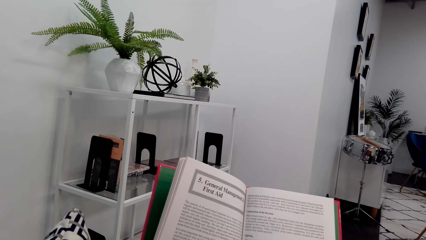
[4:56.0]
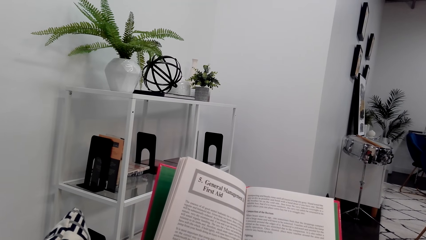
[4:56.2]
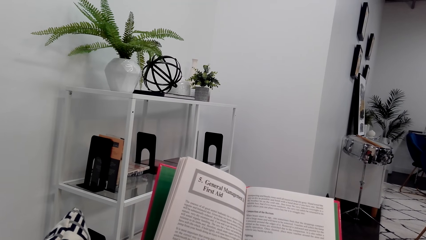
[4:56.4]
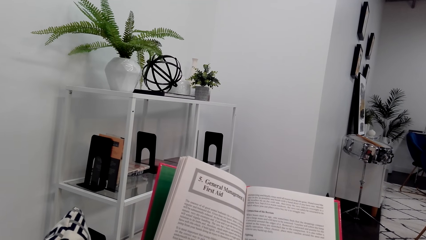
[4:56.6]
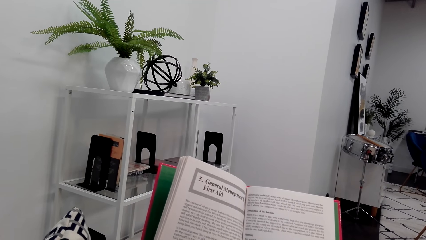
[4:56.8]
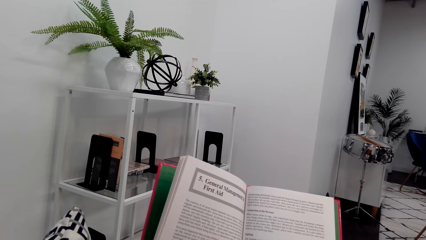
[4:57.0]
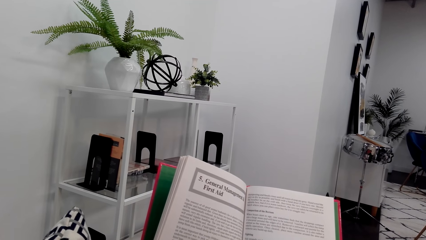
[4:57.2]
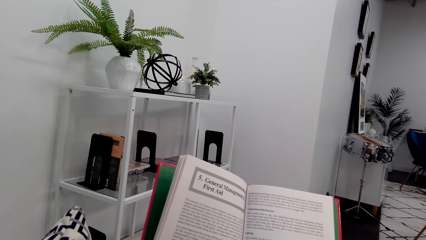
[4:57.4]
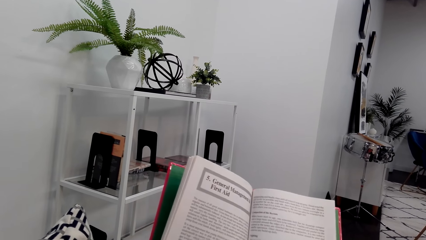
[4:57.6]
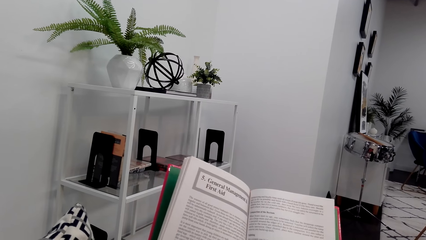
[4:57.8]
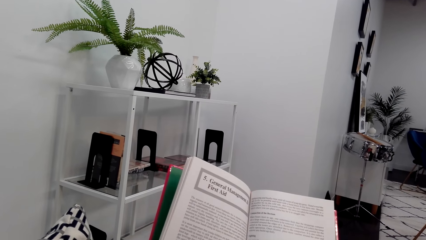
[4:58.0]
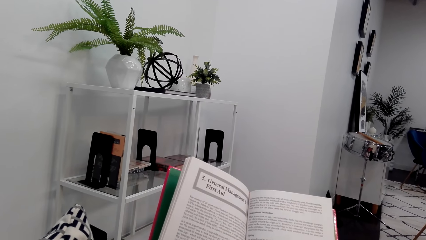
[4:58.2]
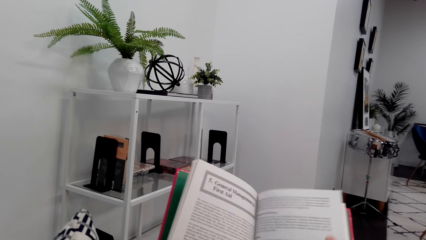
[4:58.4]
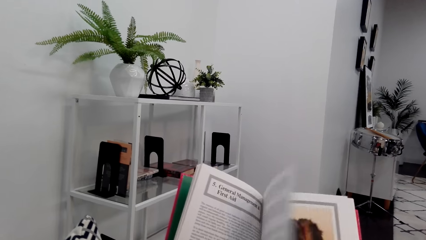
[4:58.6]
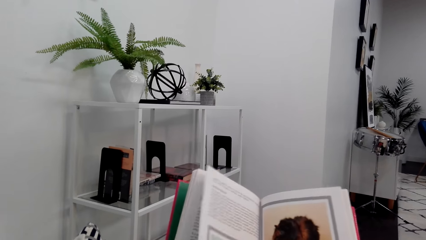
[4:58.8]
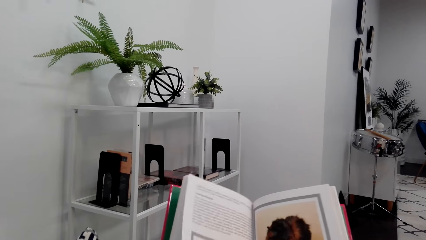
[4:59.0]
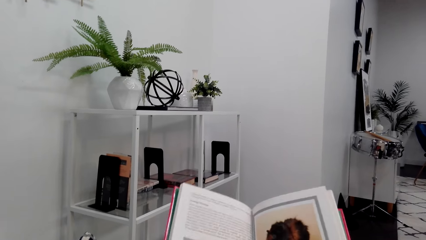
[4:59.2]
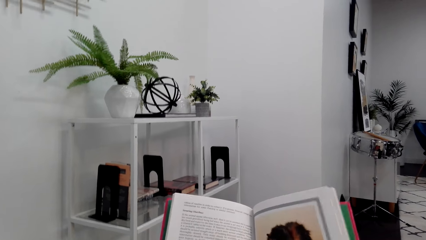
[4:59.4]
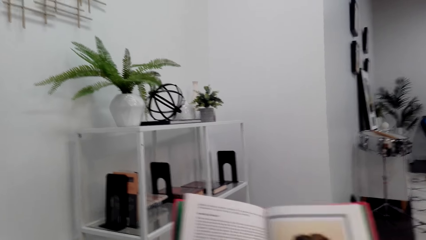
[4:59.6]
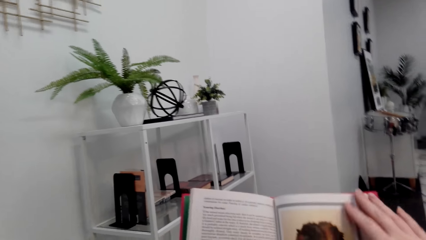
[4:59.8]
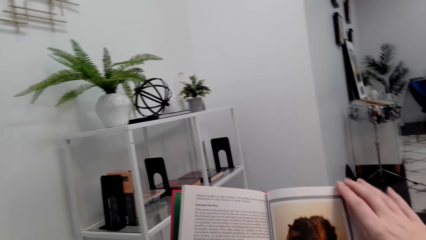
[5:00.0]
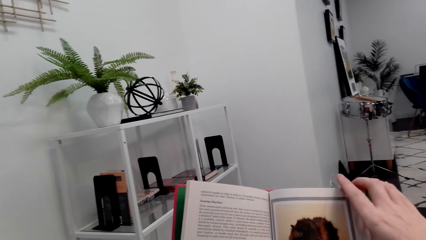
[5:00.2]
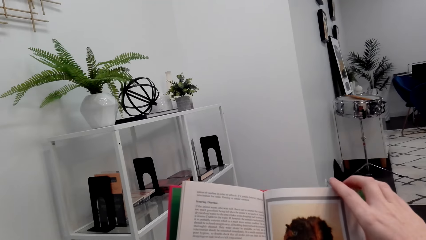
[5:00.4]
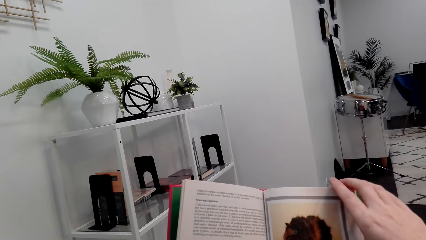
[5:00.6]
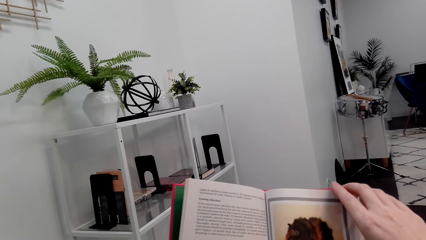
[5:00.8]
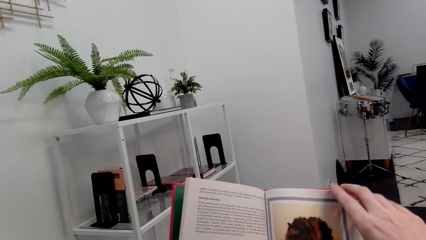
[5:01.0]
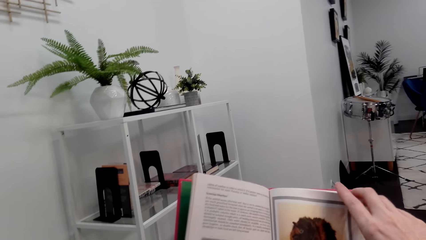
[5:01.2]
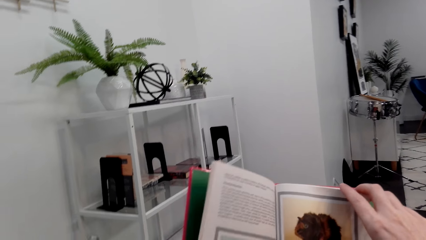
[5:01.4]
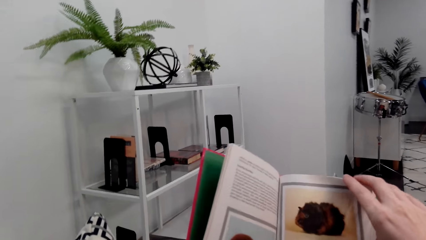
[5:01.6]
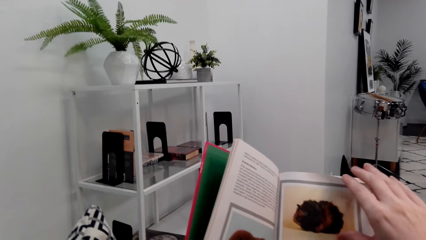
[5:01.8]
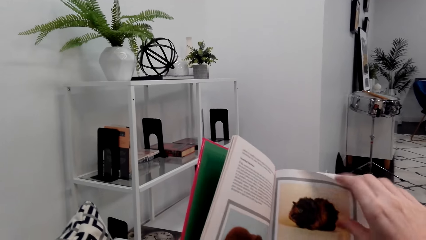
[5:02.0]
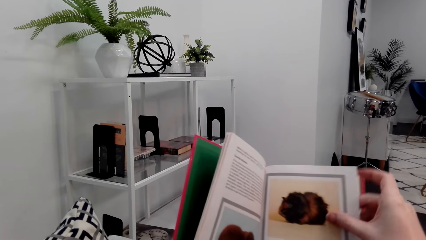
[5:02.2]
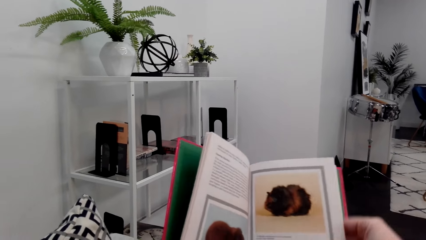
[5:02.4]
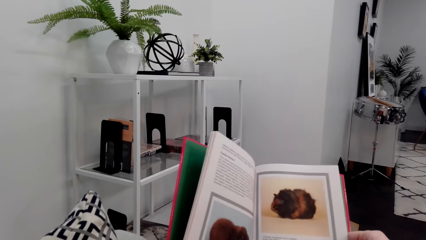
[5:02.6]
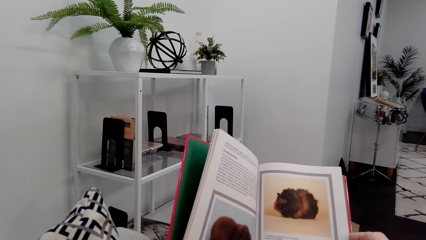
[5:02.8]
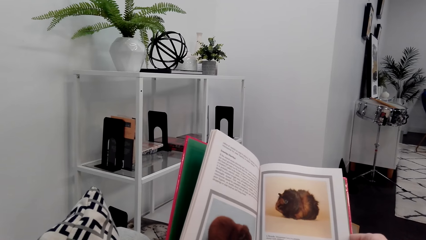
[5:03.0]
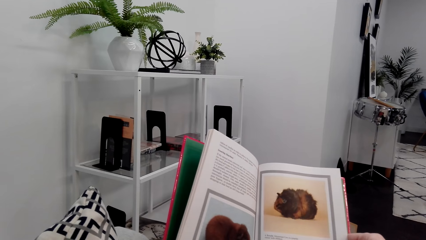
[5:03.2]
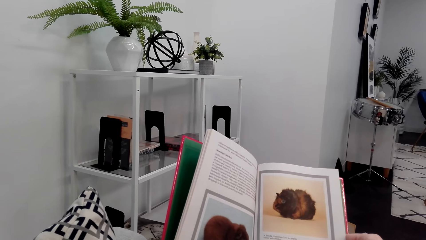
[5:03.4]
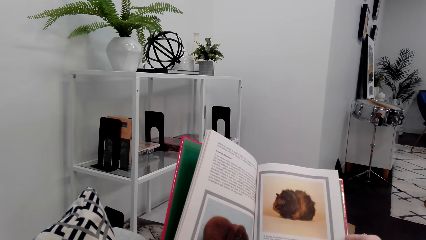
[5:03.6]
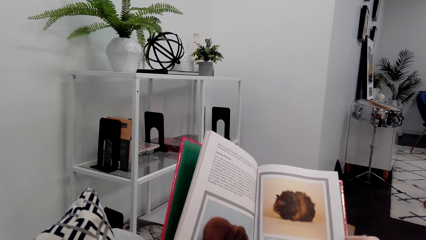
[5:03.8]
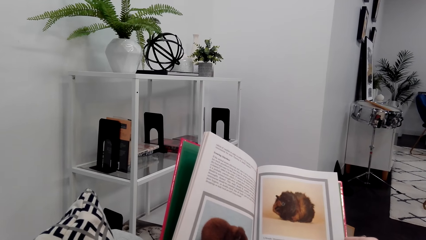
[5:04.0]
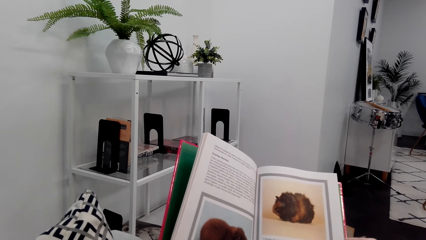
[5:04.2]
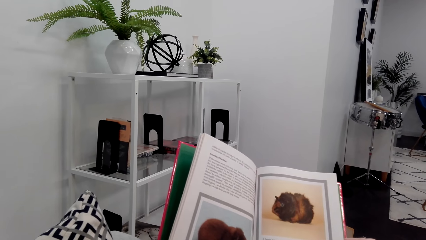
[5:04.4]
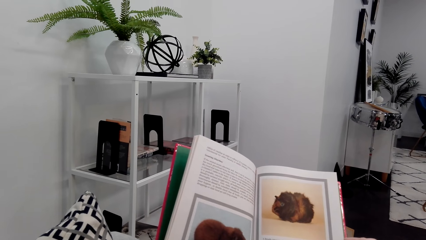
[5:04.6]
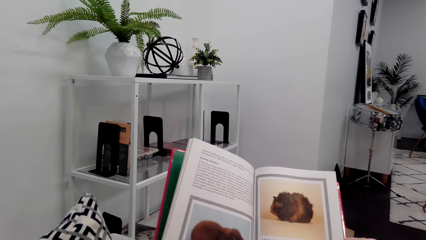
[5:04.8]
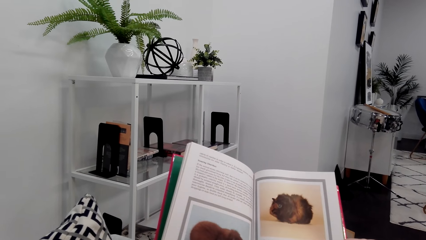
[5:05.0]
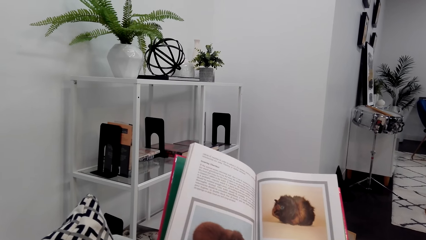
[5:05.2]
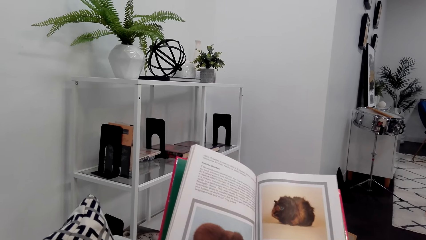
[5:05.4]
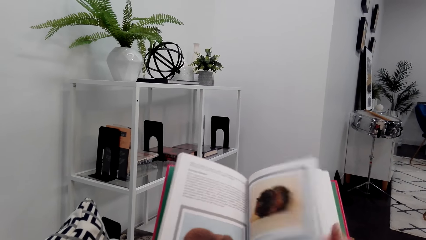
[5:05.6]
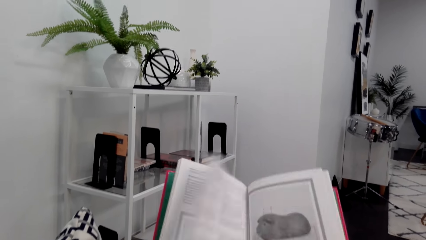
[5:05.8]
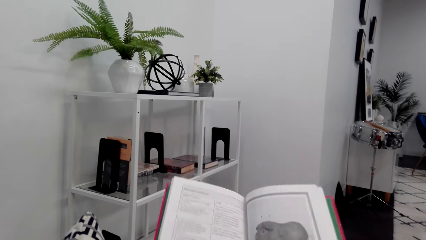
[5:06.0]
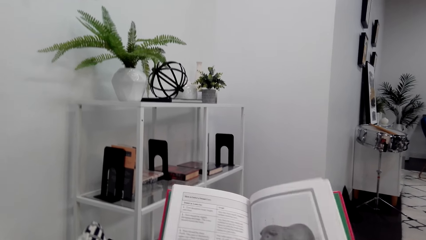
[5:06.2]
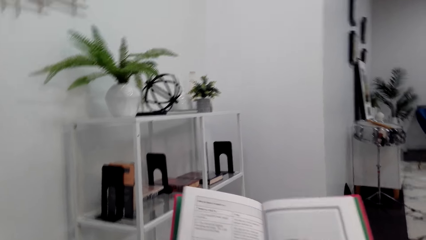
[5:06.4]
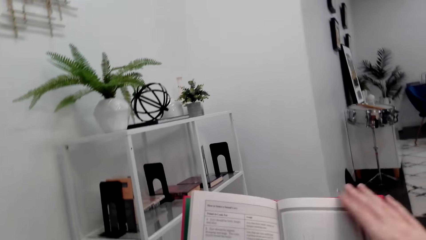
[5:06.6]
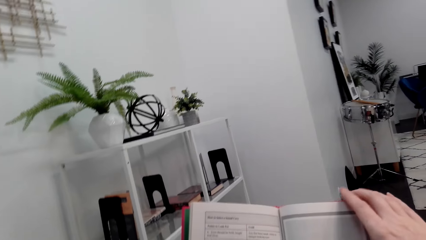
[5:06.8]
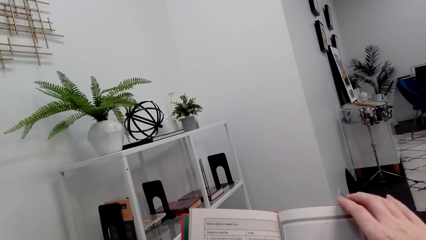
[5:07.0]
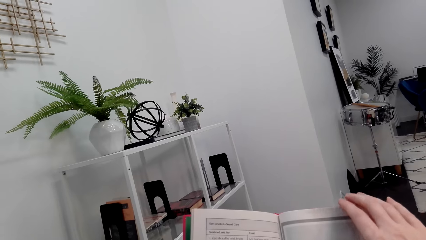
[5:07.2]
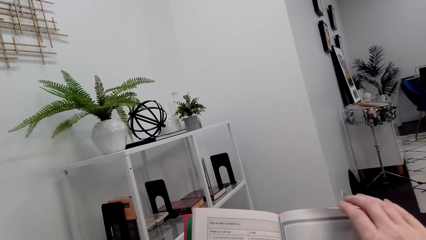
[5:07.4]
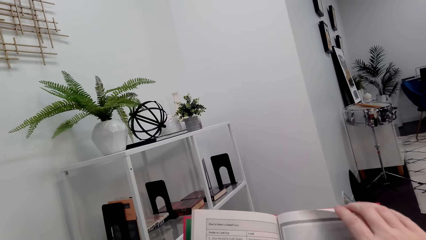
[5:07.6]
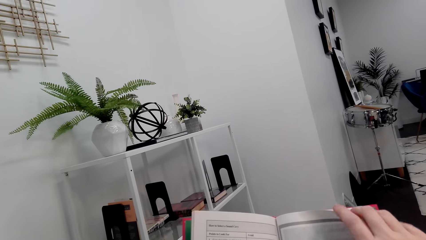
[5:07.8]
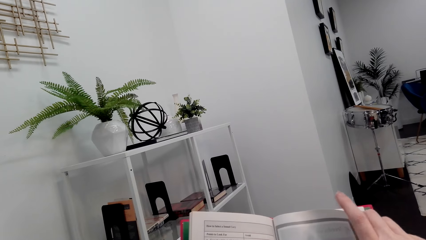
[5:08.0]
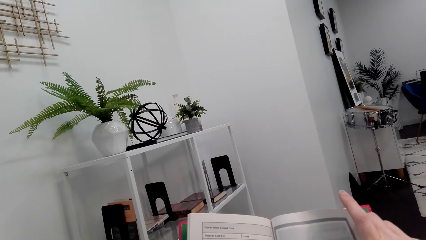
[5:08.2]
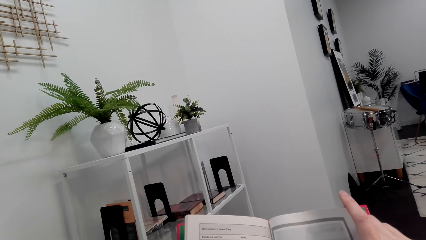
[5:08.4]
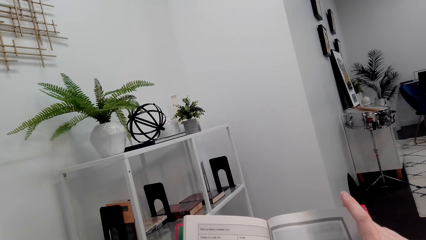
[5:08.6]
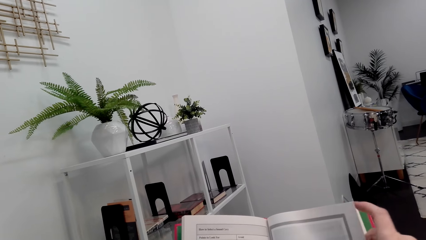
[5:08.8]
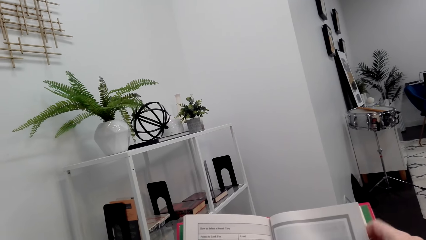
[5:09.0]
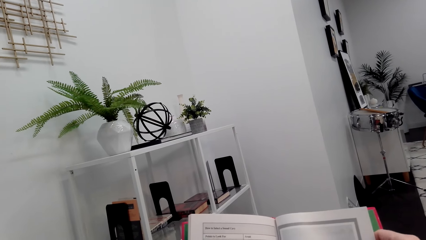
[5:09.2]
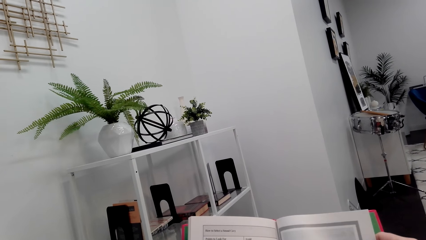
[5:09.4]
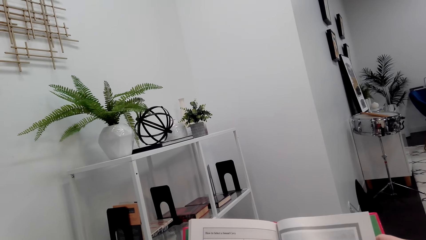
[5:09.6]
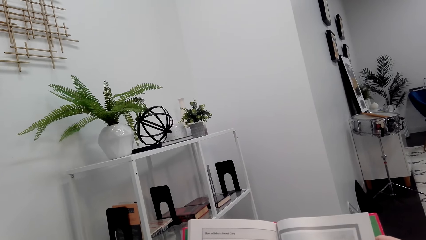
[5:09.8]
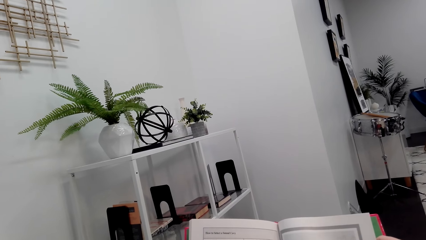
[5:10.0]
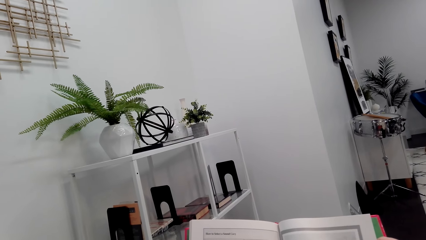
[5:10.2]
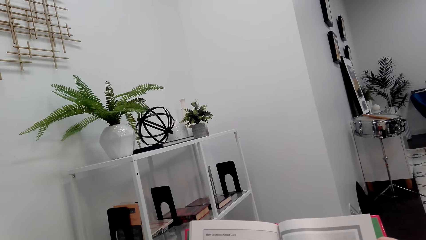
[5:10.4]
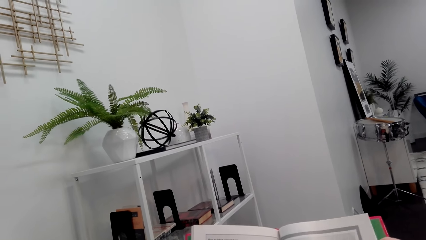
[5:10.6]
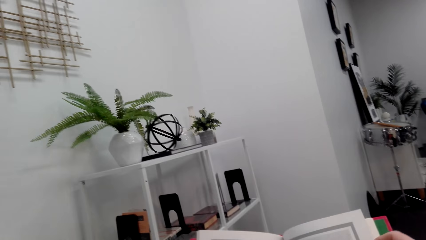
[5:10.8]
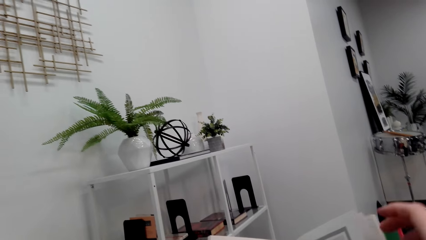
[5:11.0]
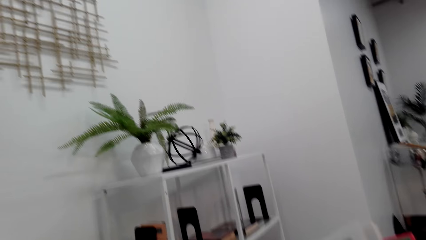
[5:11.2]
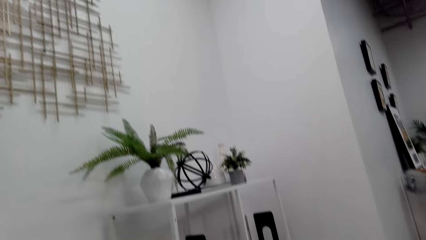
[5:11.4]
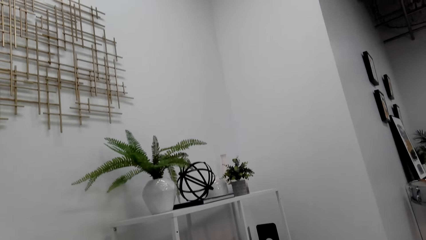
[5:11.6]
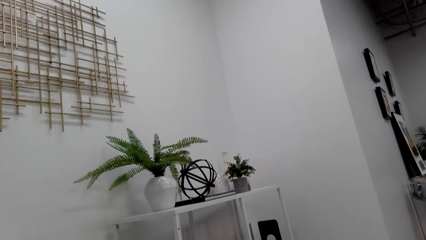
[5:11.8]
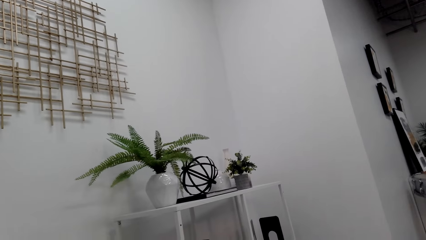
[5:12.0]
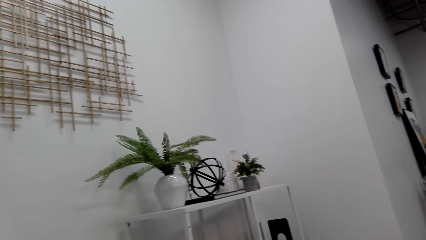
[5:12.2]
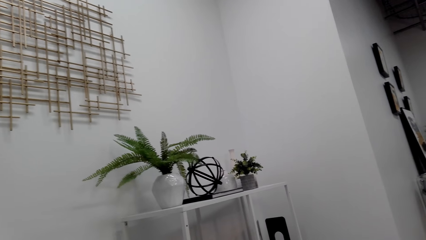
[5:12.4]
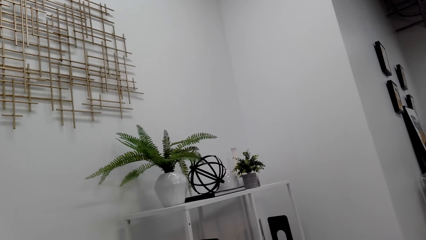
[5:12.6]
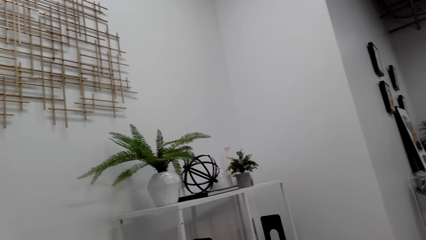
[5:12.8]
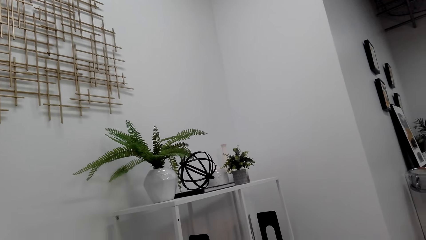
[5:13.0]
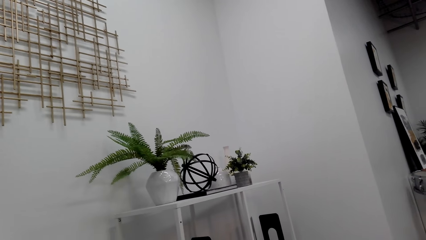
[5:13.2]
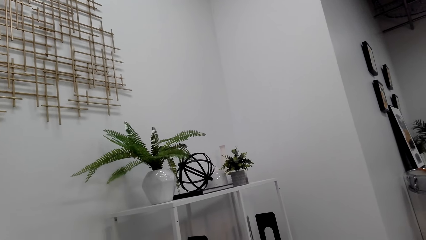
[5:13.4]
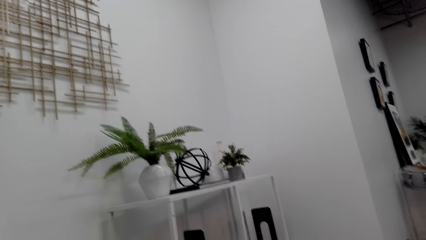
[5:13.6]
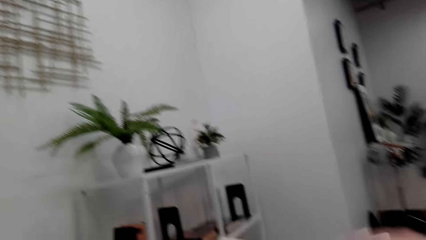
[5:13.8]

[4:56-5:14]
The camera wearer flips a page of the book. They hold a page of the book. They read the book. They flip a page of the book. They hold a page of the book. They read the book.
